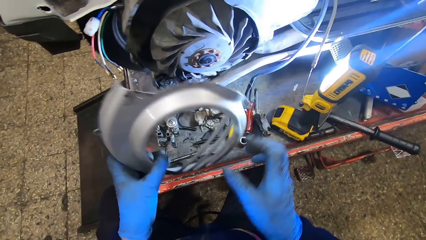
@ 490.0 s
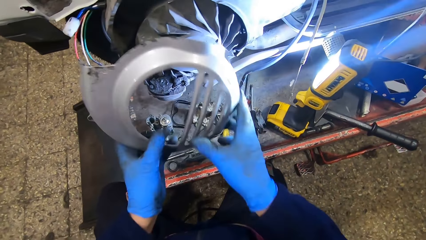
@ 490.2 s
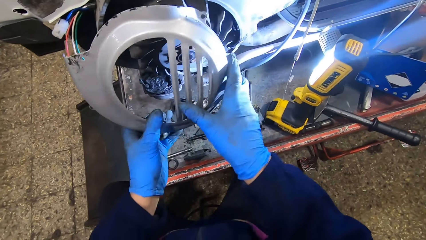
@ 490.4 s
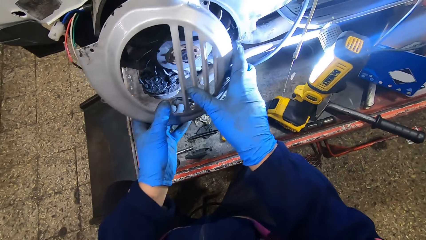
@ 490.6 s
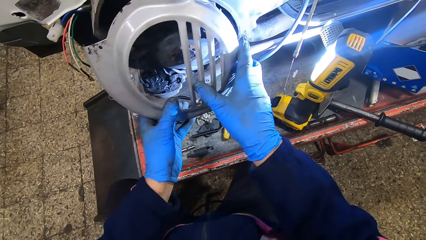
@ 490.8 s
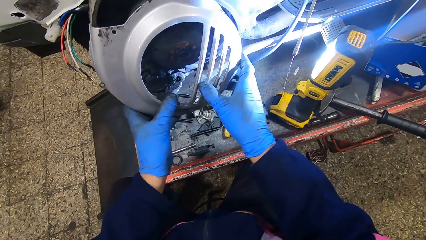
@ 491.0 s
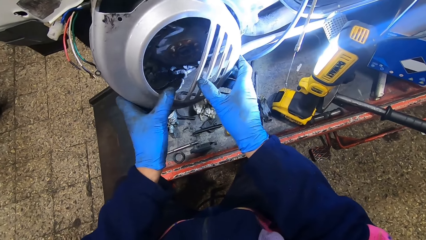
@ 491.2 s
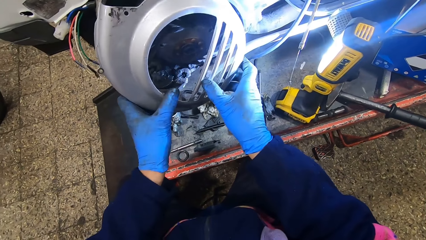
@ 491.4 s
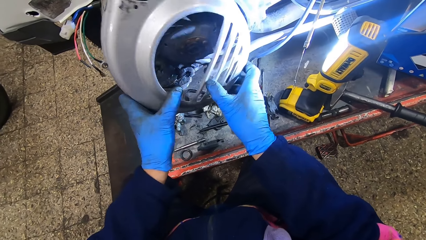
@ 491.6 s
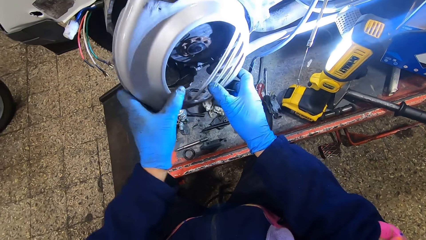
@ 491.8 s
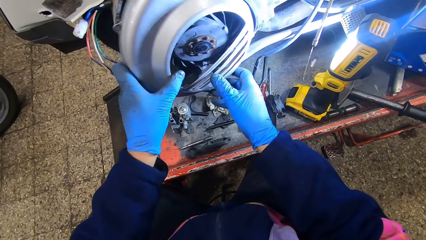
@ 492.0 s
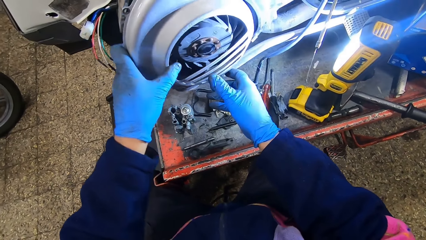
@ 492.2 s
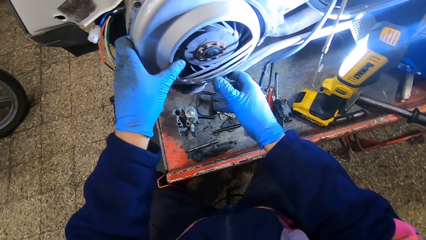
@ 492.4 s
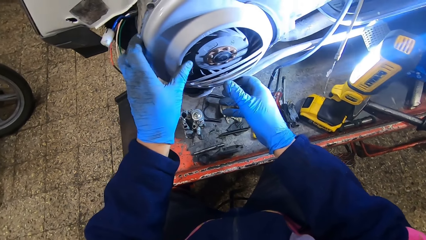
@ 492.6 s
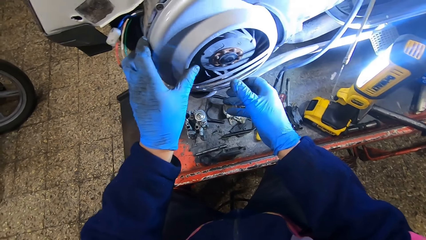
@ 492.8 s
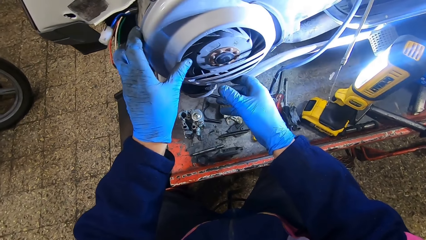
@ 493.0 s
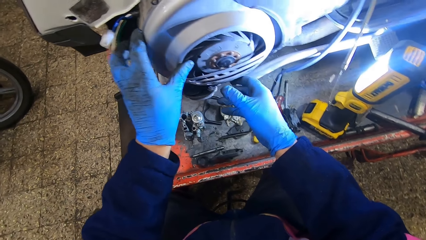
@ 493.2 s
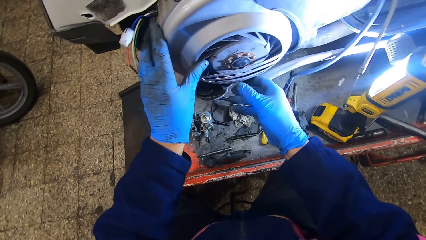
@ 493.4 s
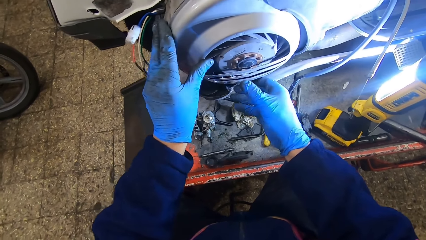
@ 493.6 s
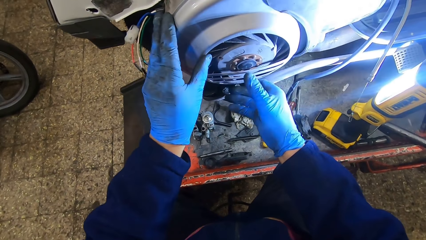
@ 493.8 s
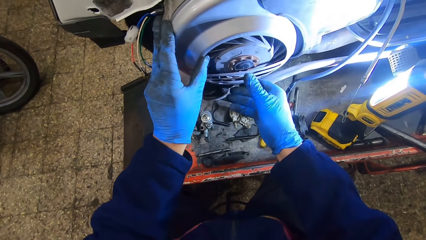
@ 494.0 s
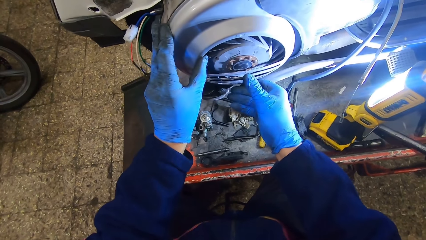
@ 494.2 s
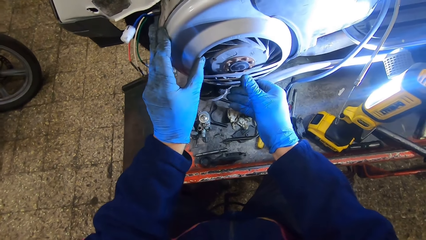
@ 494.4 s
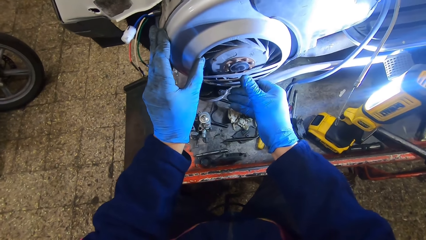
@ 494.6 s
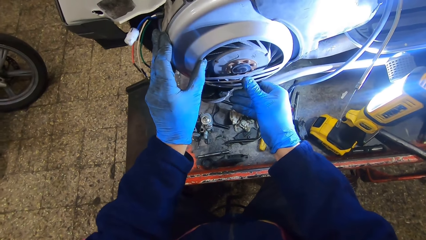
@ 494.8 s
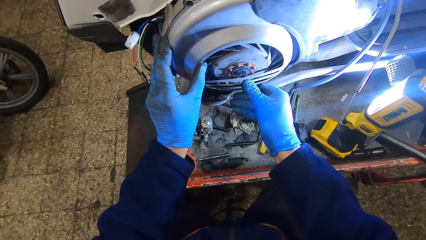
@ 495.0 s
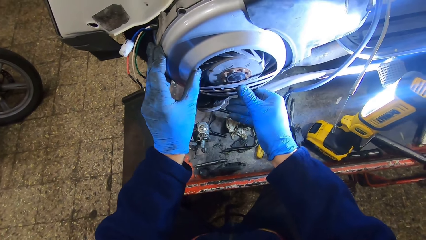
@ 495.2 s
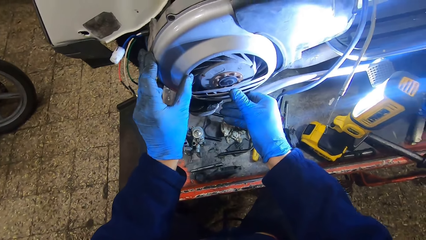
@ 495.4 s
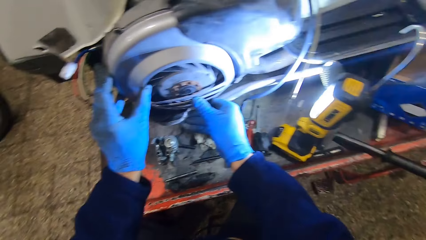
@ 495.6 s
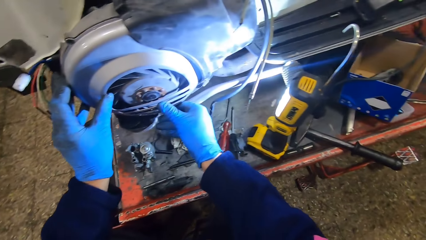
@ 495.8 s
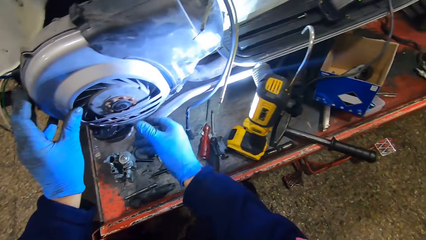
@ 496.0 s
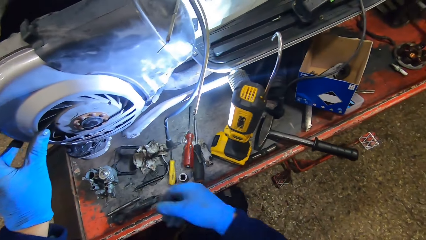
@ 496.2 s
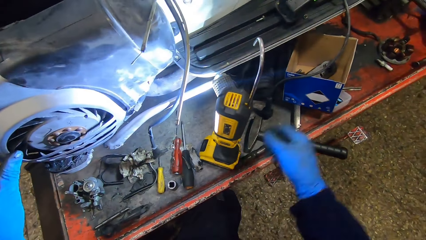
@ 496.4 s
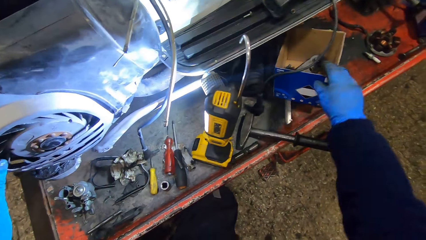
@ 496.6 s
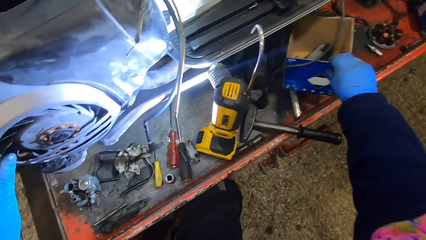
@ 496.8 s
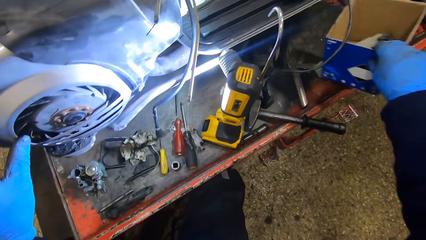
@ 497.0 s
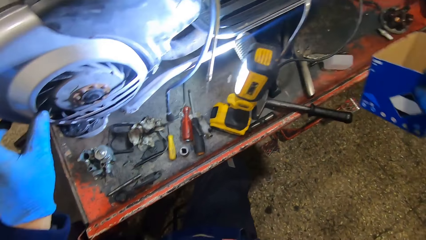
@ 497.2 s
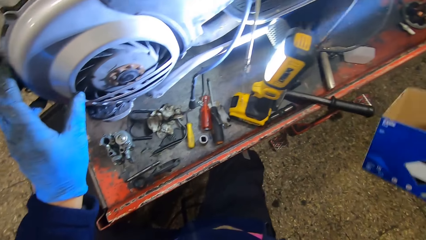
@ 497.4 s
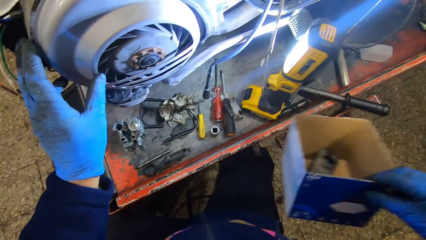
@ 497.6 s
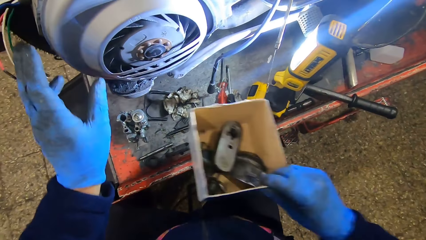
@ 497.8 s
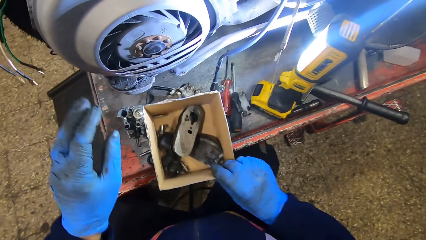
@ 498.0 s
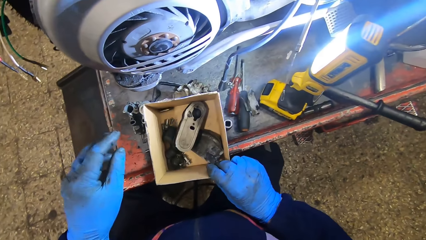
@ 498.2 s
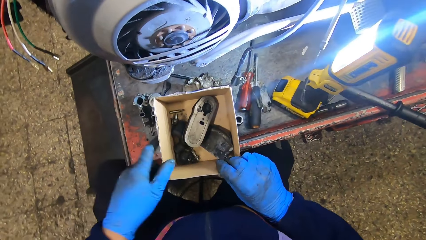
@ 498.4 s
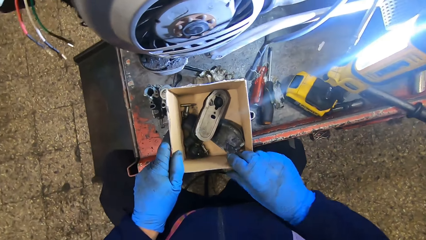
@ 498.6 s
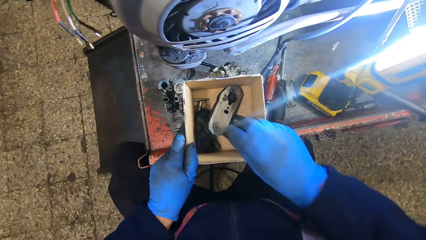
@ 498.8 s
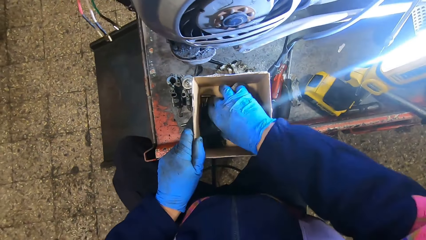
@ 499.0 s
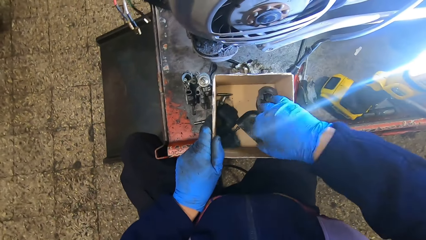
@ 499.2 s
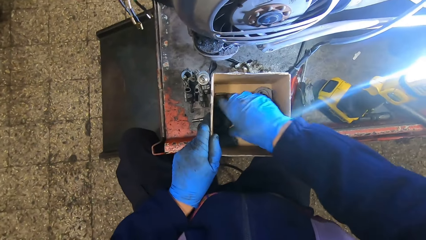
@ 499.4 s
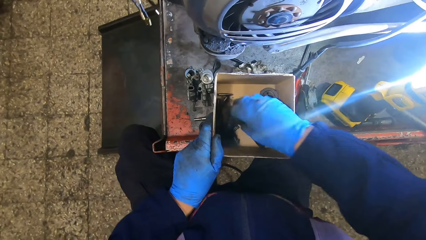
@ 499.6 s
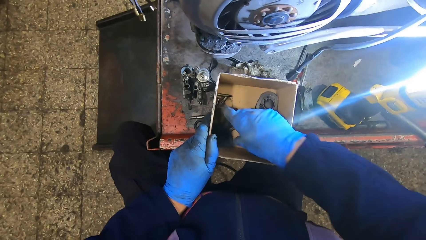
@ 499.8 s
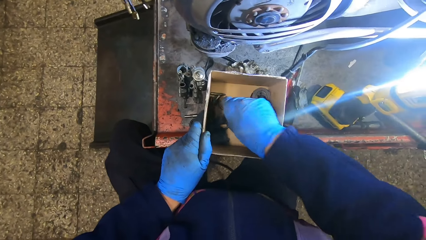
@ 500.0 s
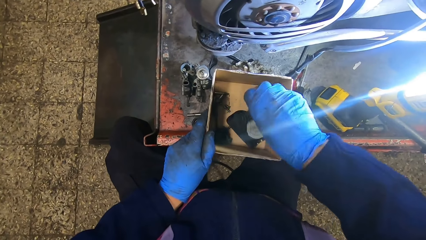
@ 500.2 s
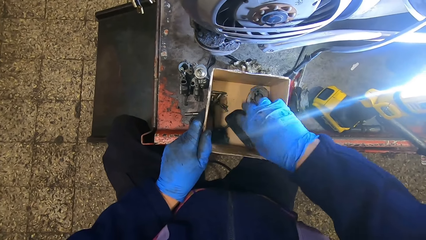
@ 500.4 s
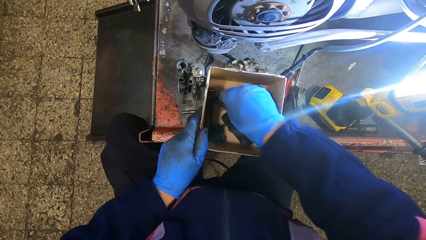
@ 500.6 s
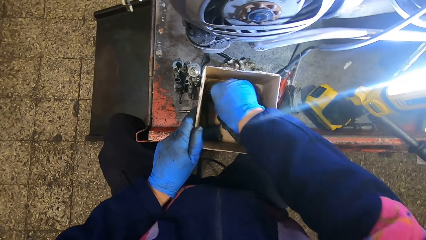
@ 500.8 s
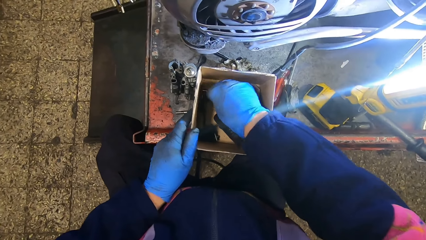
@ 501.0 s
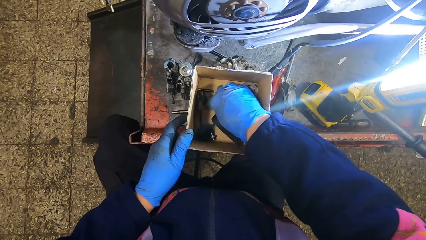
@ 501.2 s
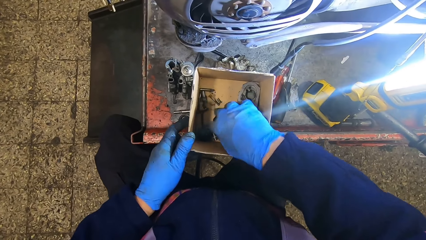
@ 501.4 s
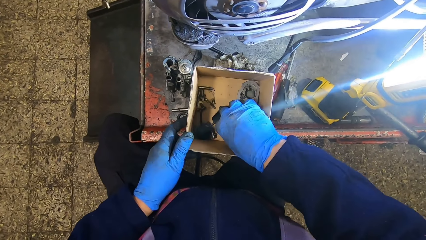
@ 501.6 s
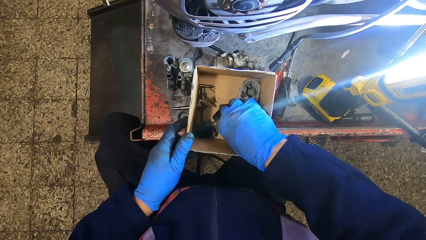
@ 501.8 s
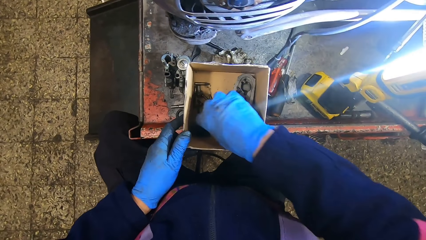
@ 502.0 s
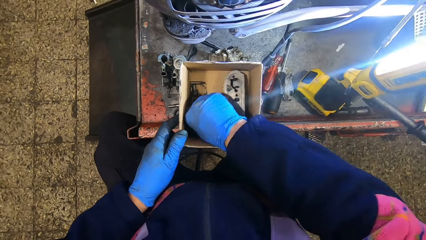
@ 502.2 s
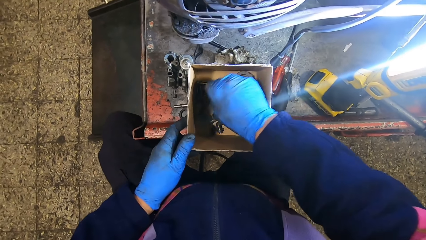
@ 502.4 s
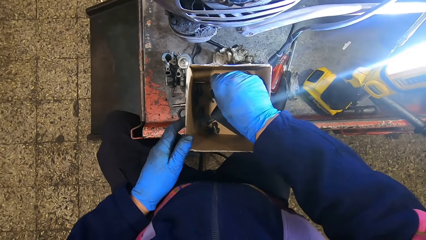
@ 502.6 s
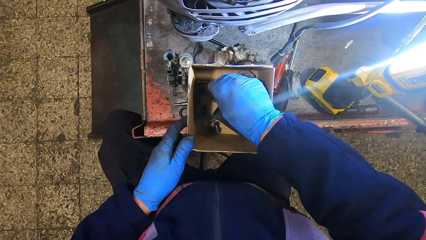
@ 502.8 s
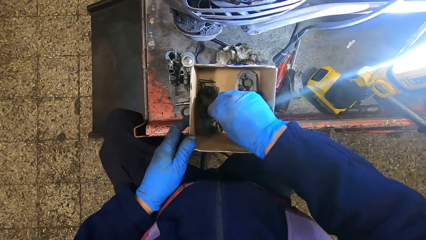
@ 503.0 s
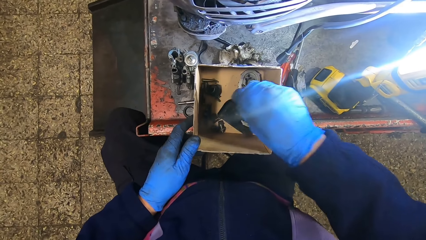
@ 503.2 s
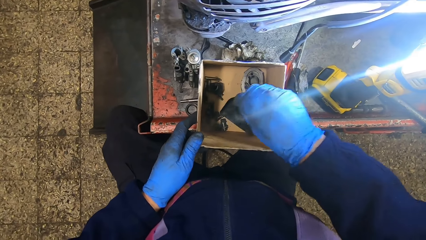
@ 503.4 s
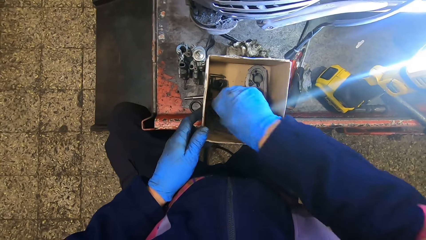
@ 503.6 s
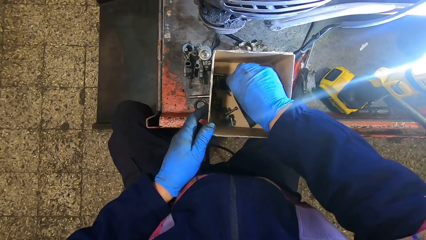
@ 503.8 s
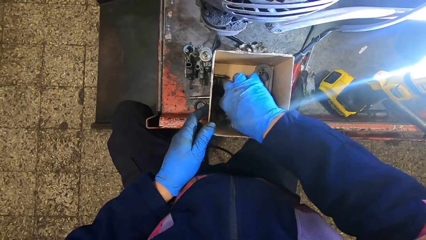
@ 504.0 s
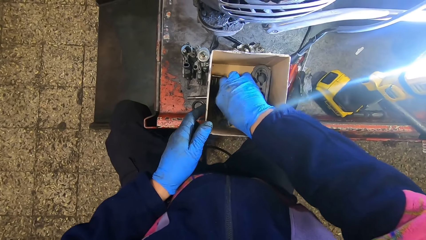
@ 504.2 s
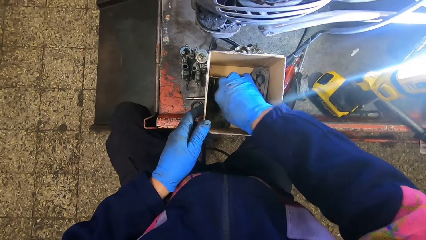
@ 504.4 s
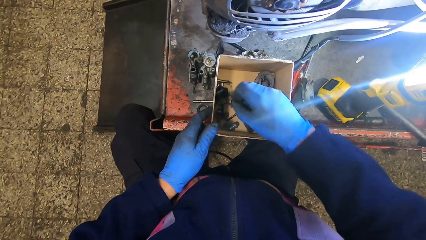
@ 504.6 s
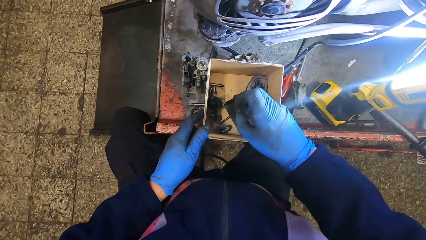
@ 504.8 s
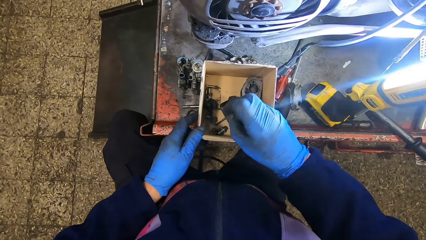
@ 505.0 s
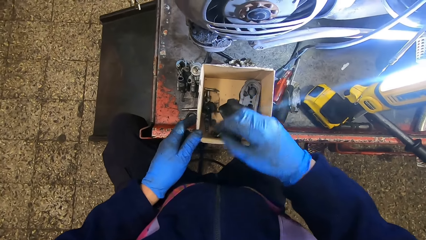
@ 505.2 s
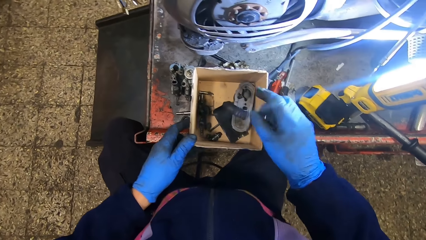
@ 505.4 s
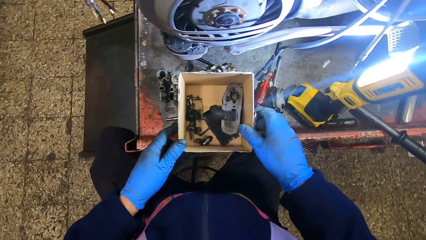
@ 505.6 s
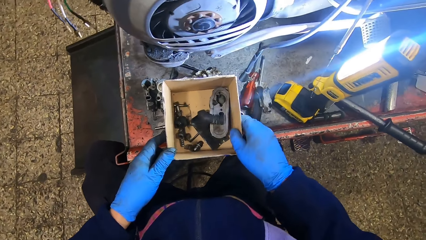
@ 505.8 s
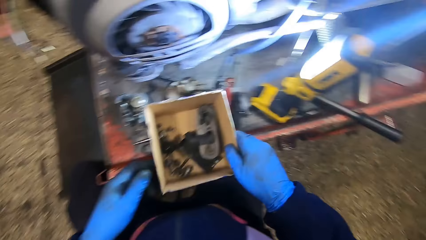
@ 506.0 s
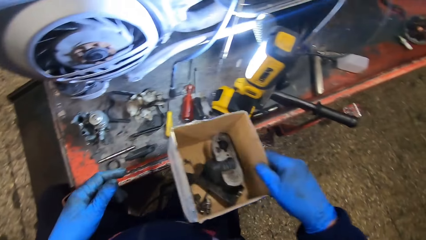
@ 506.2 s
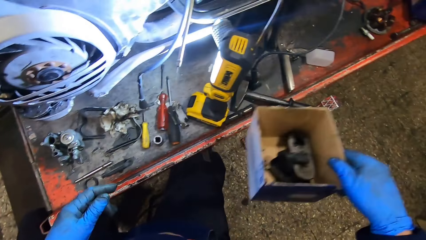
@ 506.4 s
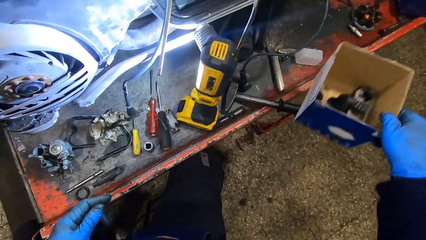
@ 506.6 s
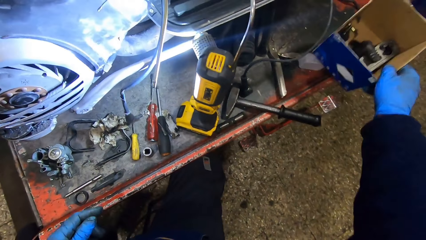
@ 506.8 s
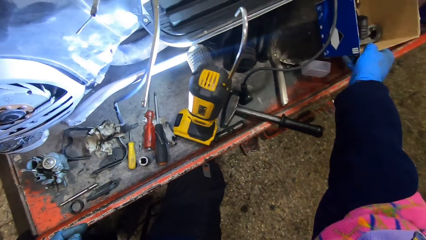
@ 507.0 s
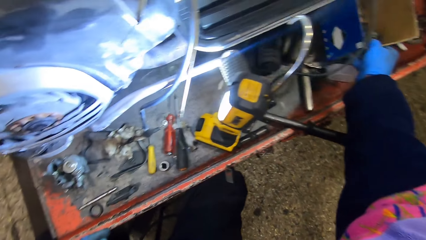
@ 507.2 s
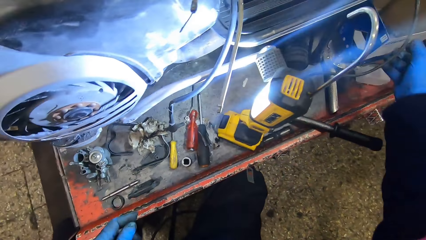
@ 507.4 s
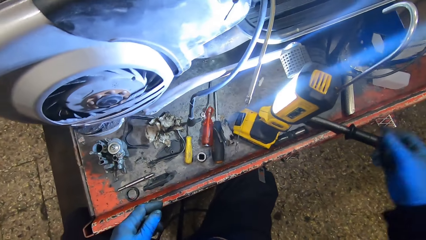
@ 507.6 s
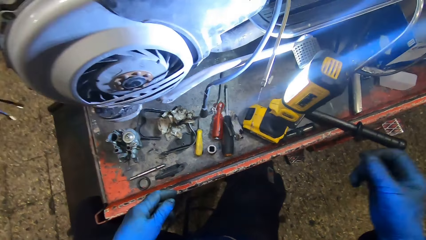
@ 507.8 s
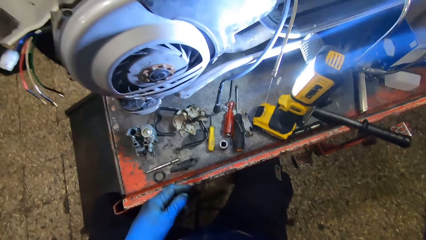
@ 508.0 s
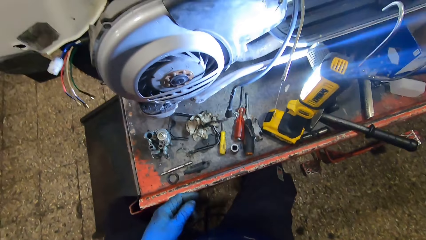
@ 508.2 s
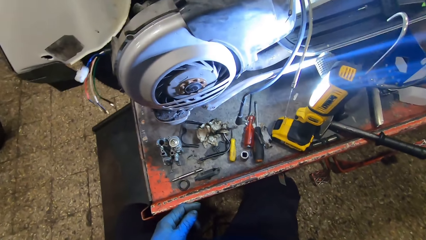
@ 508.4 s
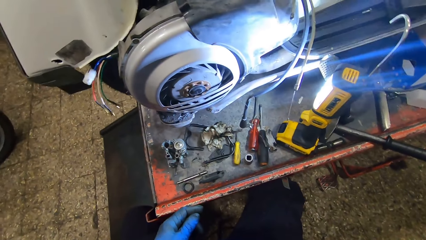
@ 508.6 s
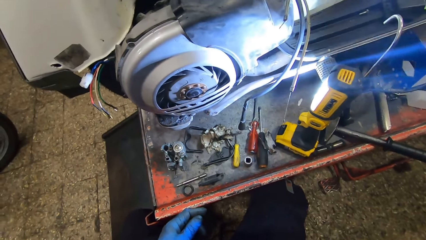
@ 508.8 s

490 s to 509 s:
The camera wearer covers the Vespa Scooter engine with the cover. He picks up the blue carton or box from the metal workbench with his right hand. He drops the blue carton on the metal workbench with his right hand. He holds the box with both hands and peruses the box. He searches through the tools and screws in the blue carton with his right hand. He drops the blue carton on the metal workbench with his right hand. He raises his right hand.
